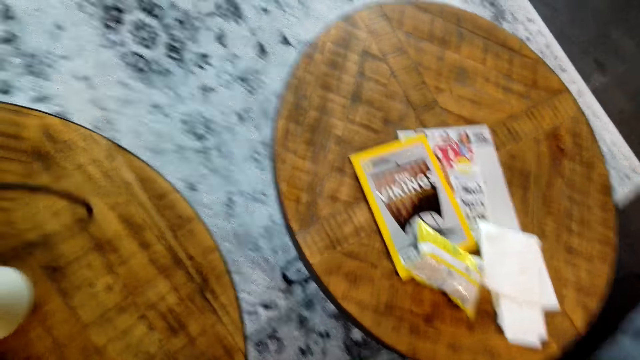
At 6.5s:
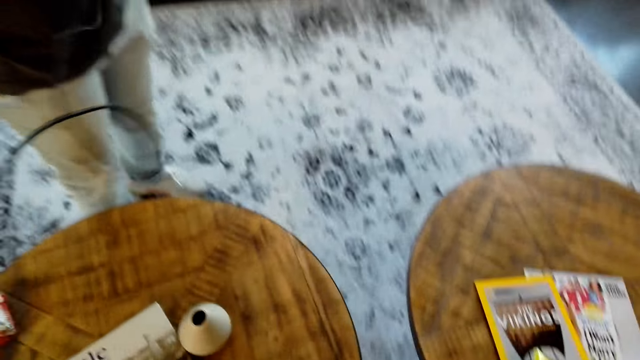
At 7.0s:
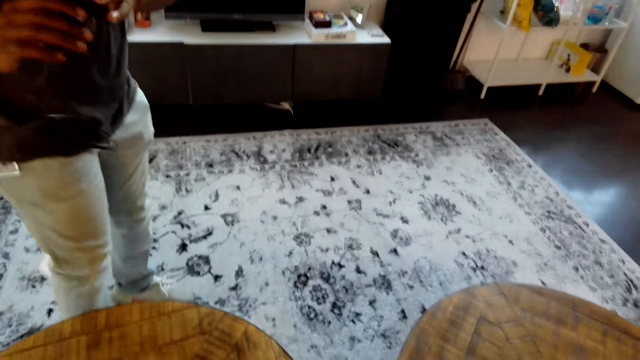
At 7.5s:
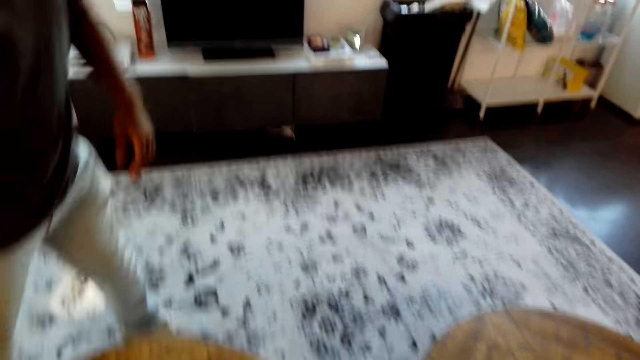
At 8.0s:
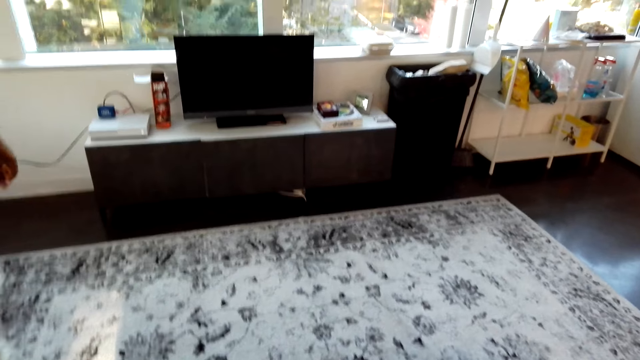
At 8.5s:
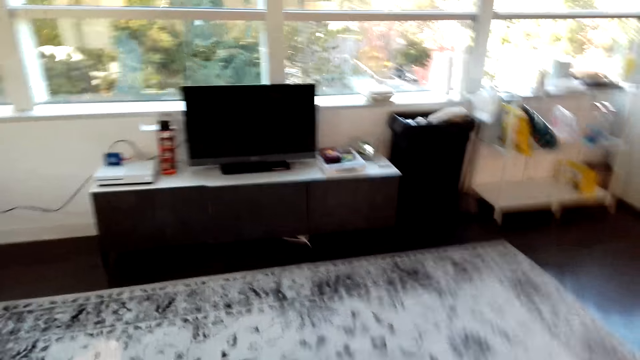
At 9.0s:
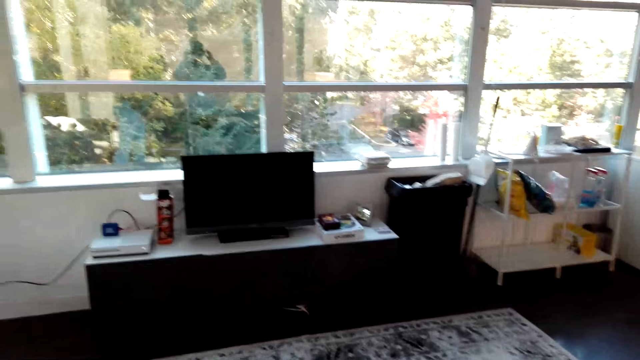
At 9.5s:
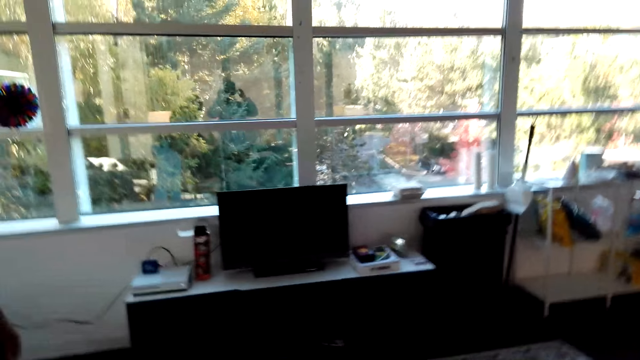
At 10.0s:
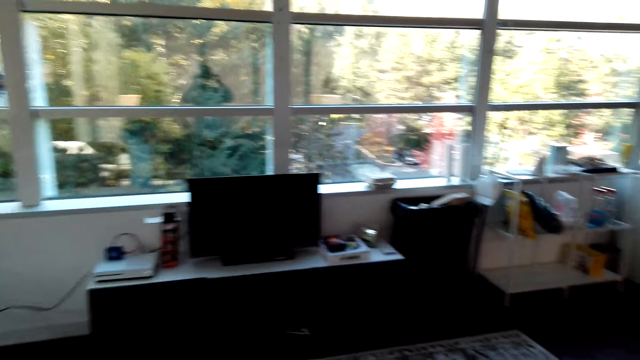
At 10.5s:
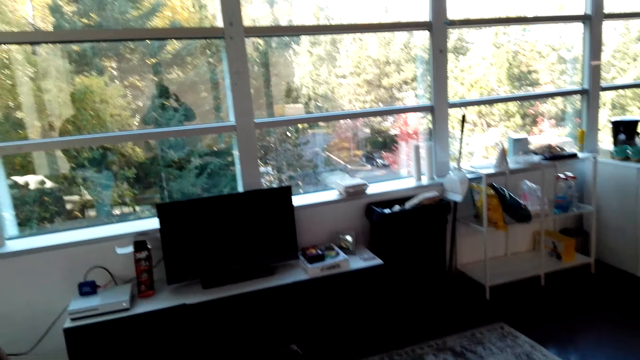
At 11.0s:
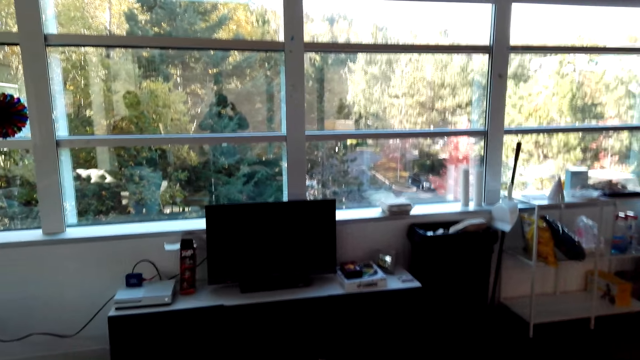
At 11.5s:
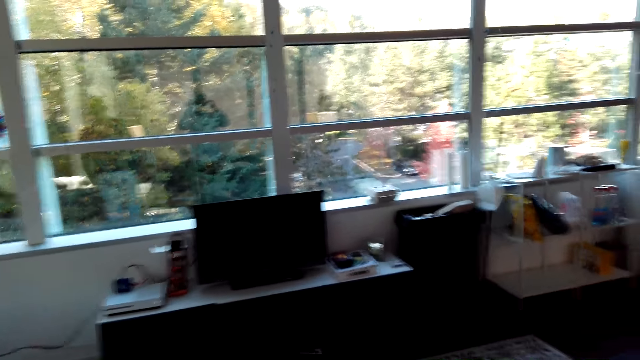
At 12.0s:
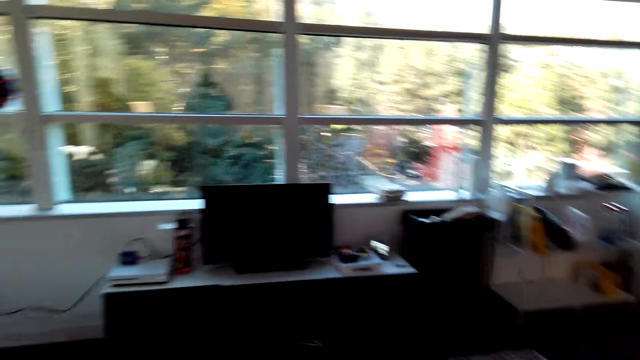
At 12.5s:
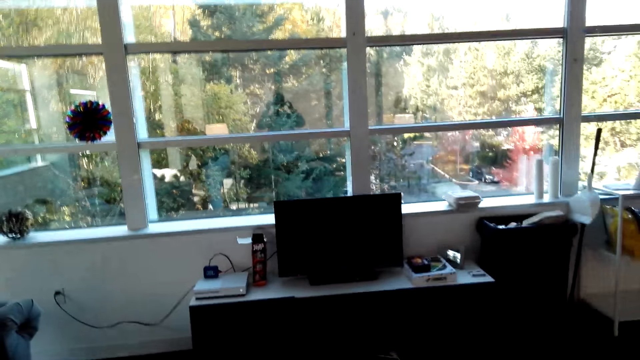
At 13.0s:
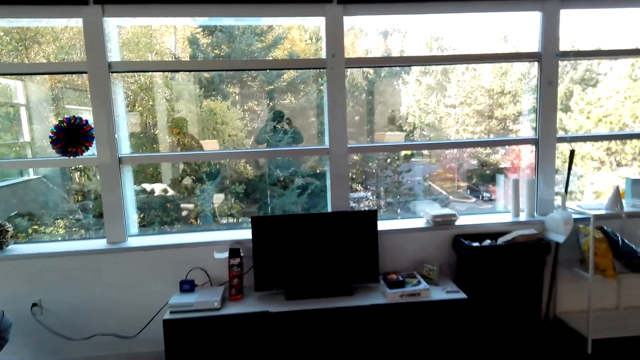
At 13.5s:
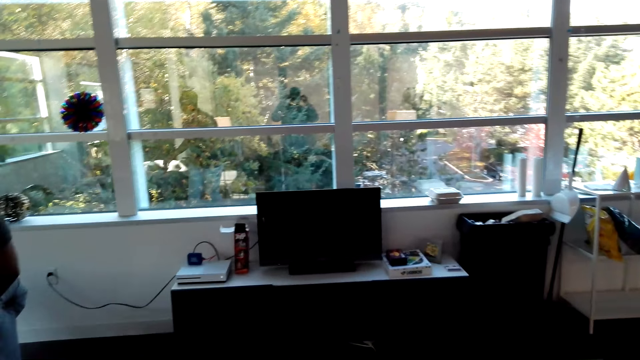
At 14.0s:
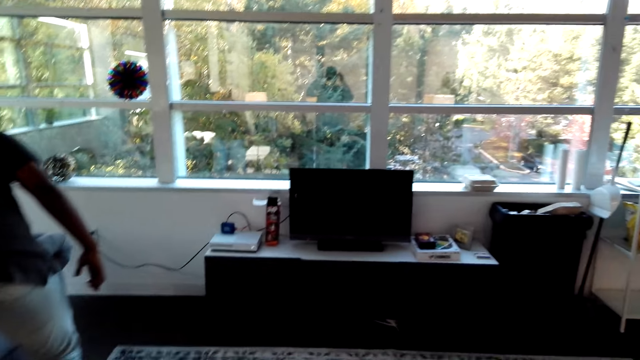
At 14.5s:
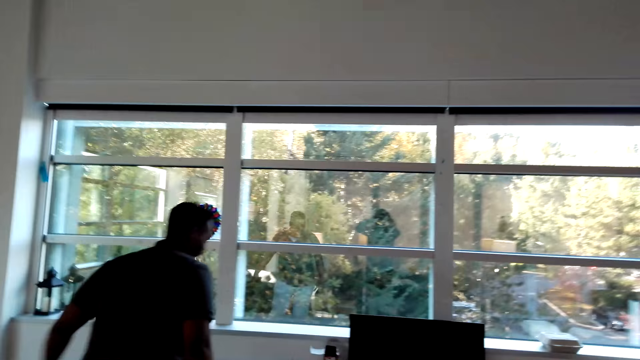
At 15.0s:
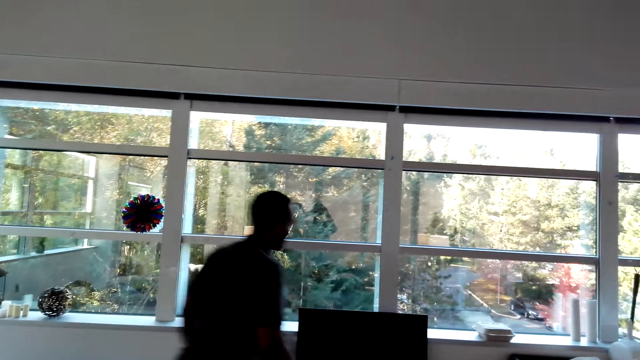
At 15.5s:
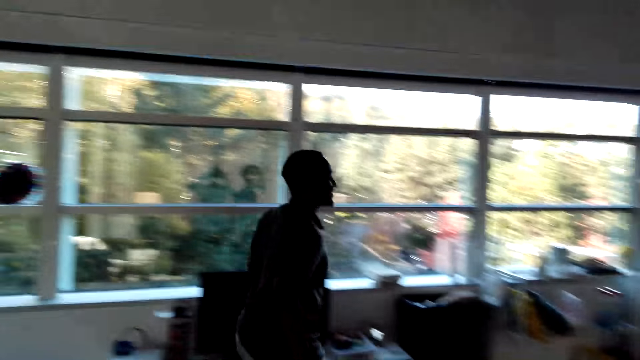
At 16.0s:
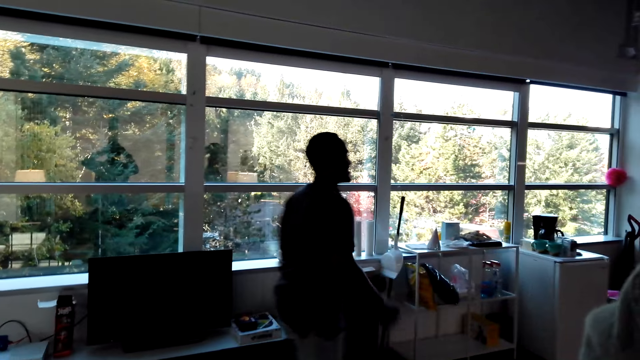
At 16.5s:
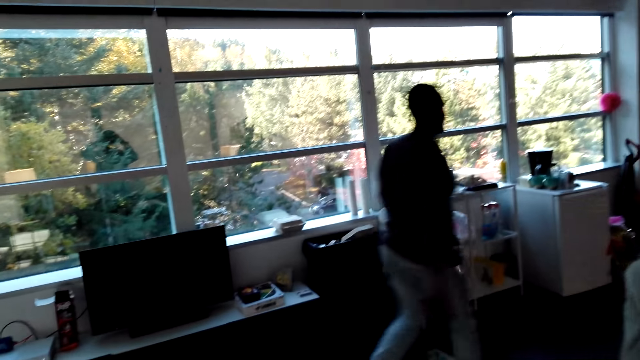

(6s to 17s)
A man holds a cable wire. The camera wearer converses with the man. The man walks around the house.

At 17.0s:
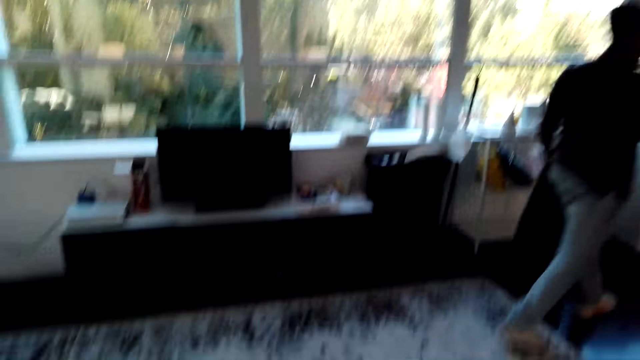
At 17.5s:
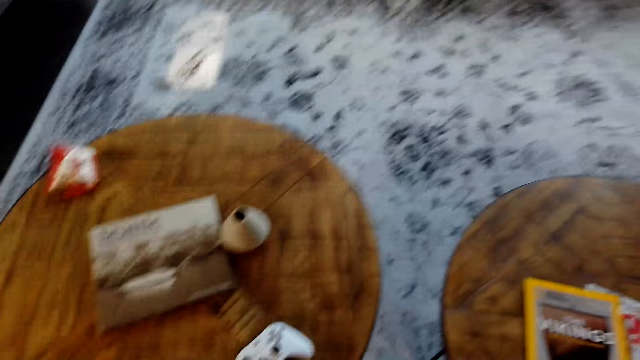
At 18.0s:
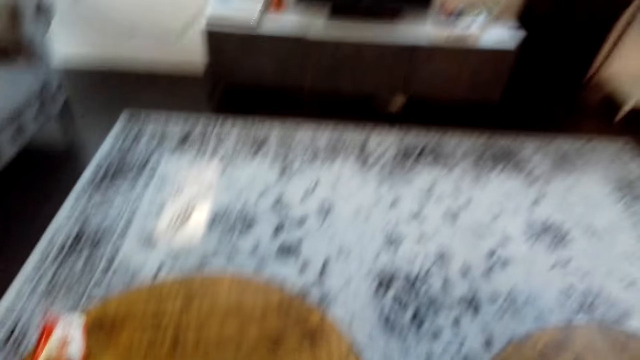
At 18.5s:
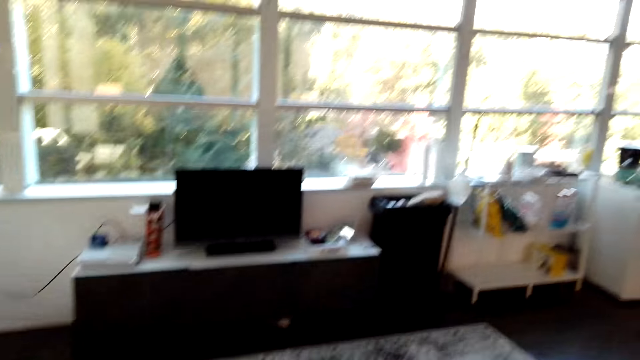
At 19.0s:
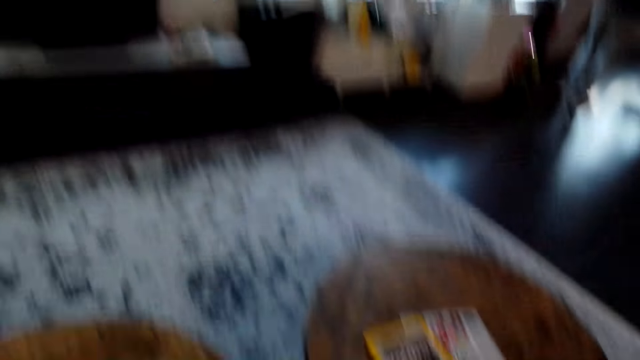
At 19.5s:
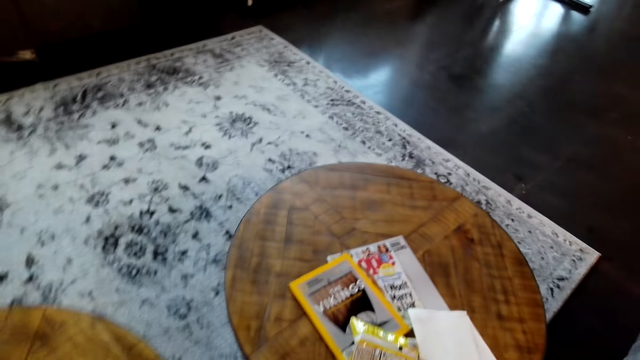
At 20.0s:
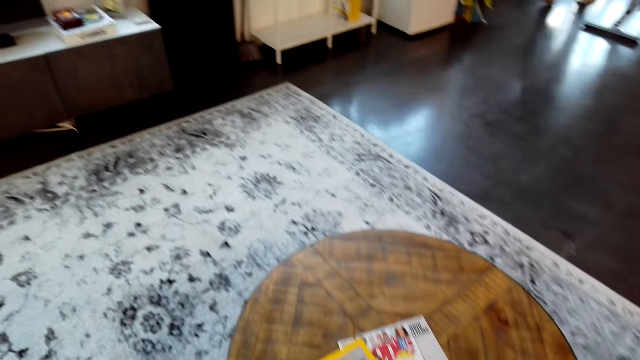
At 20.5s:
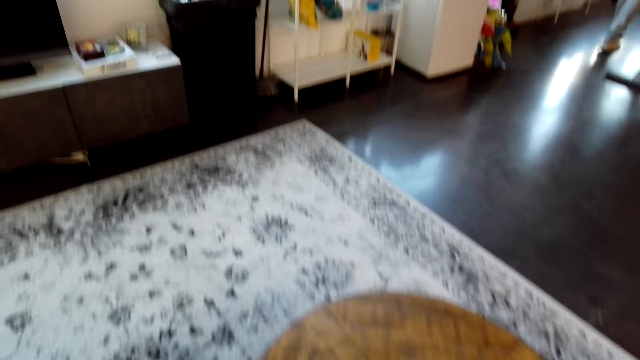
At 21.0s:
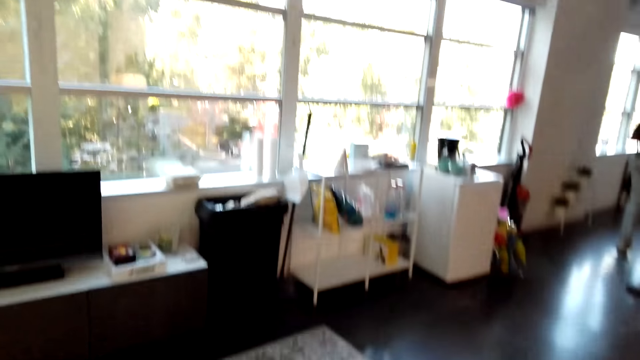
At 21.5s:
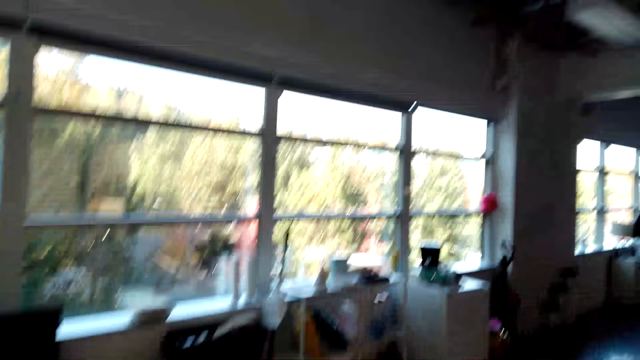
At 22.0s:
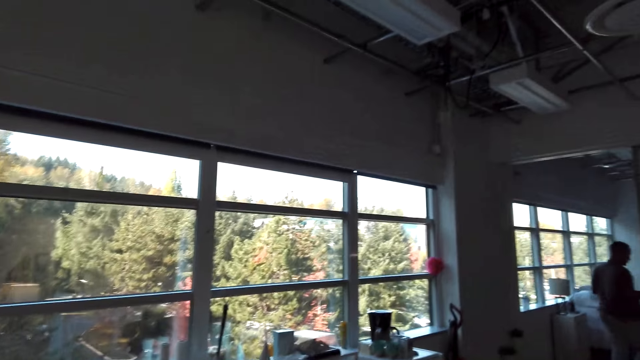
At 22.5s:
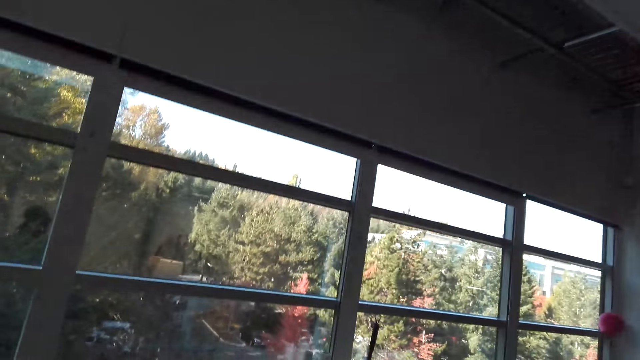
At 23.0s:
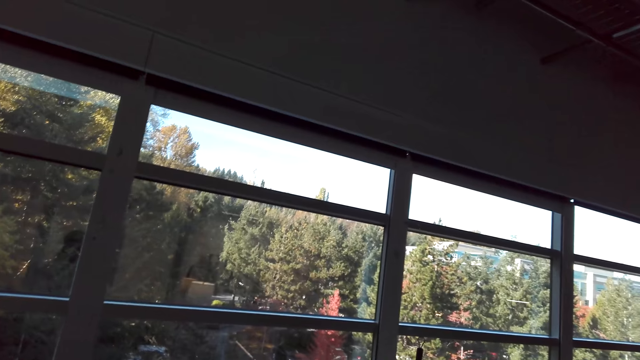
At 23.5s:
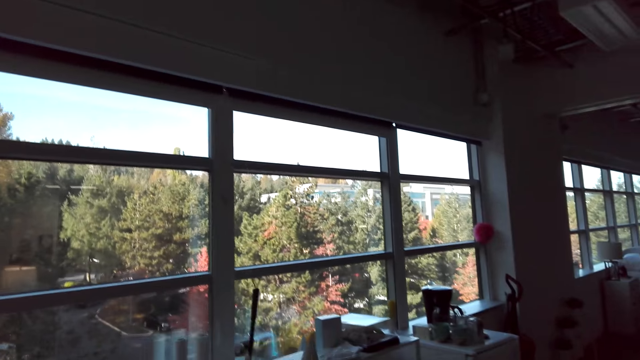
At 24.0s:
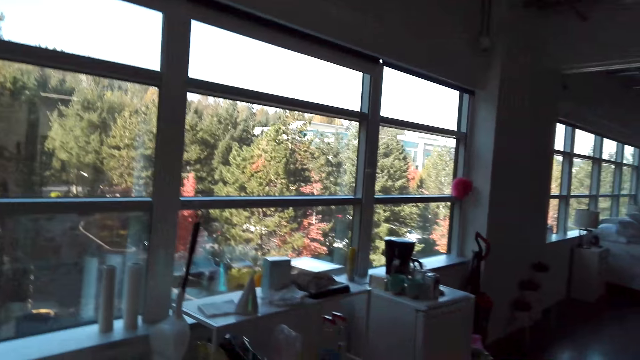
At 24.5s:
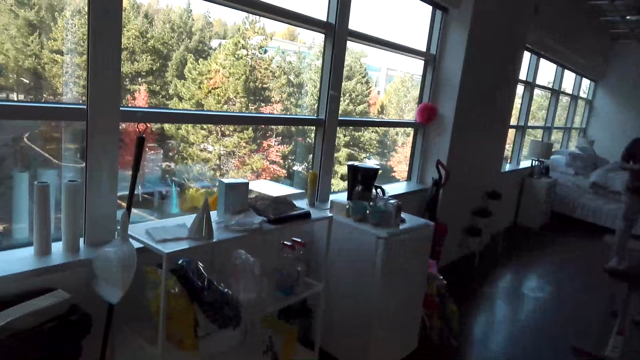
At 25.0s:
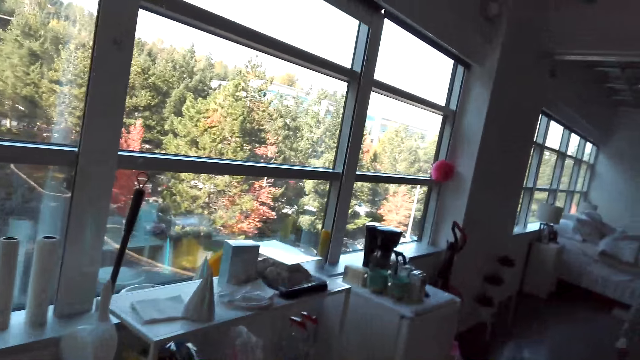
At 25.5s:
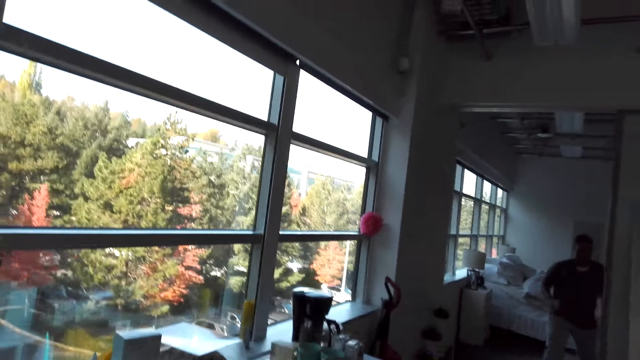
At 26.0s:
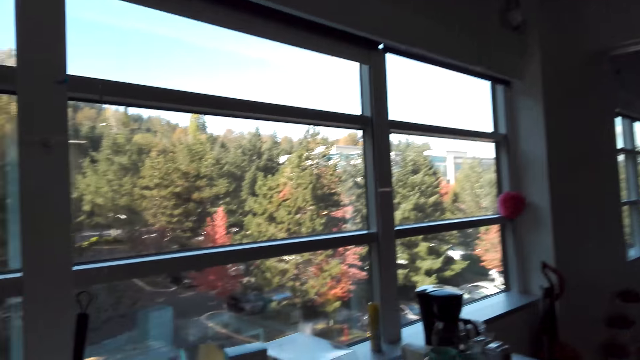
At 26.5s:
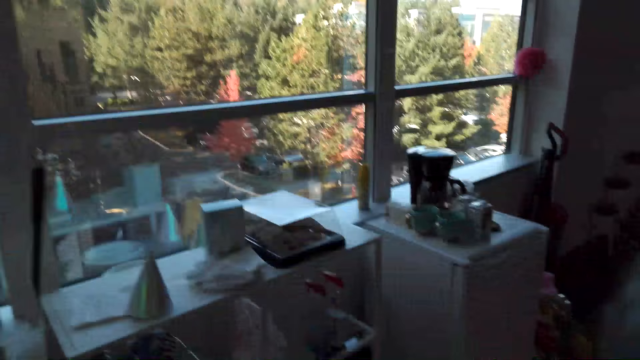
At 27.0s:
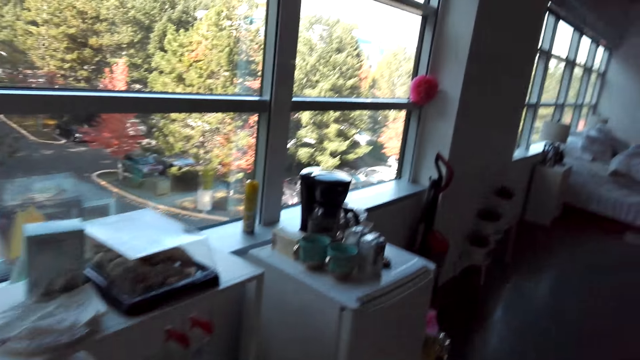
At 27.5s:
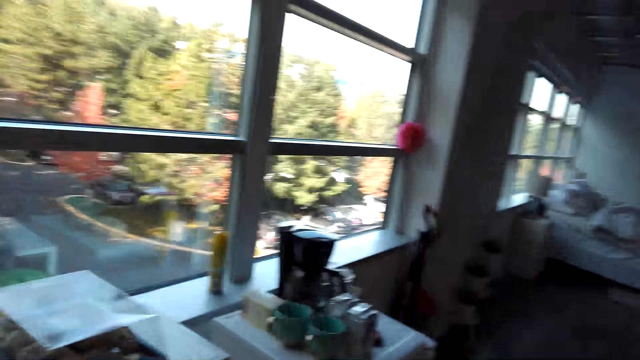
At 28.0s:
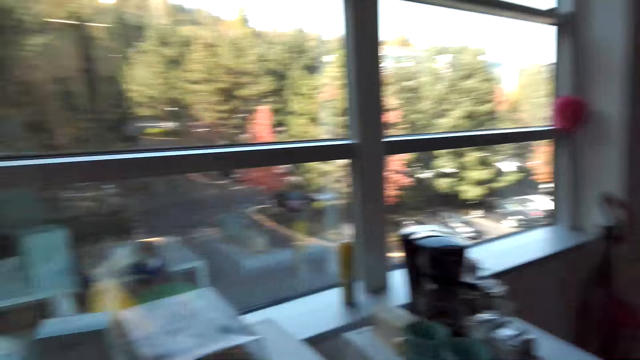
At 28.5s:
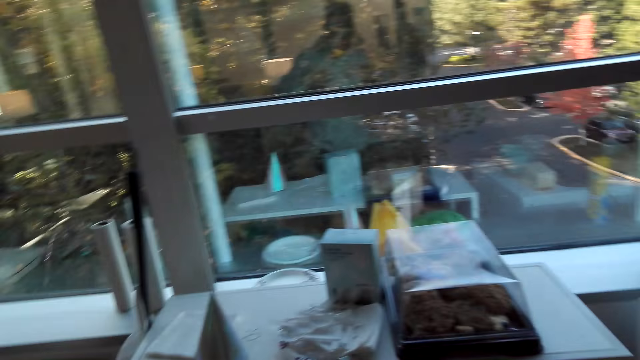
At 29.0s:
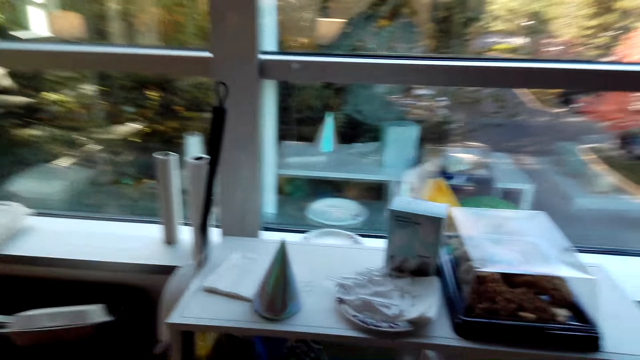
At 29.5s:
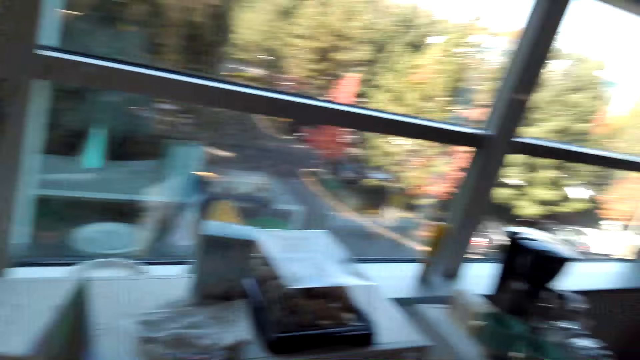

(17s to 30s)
The camera wearer looks on the table. They look around the house and move in the room. The man walks in the room. The camera wearer walks around the house. They converse with the man. They walk around the house.
